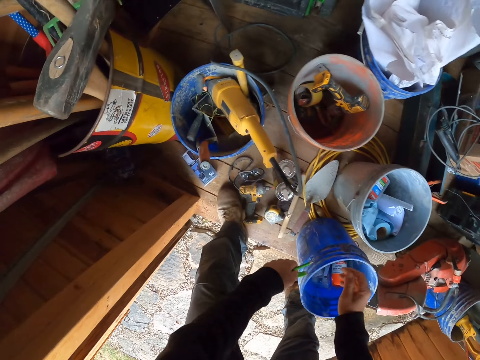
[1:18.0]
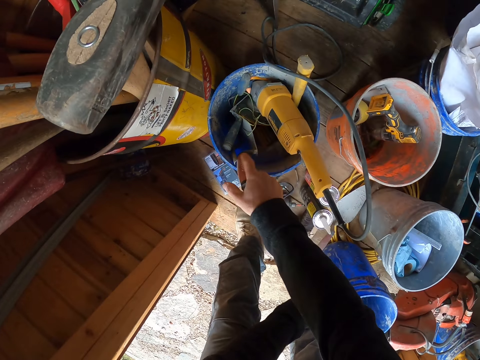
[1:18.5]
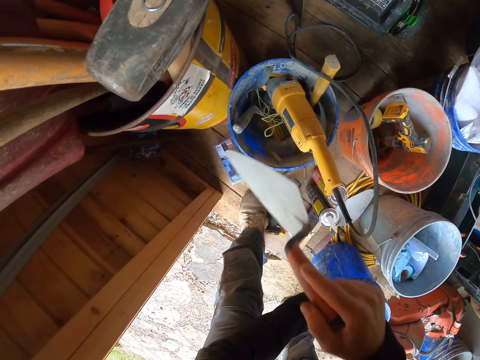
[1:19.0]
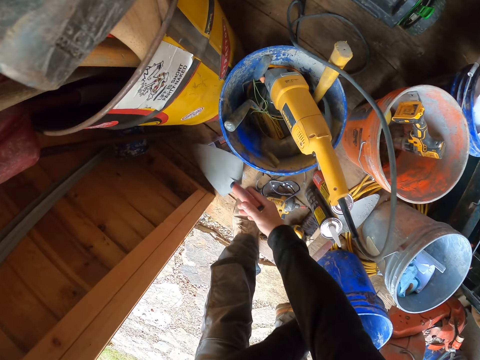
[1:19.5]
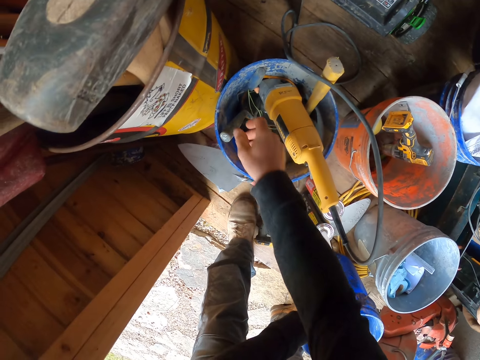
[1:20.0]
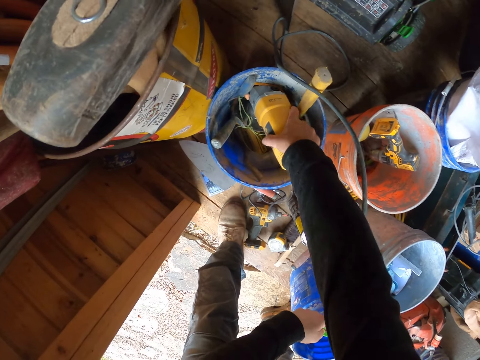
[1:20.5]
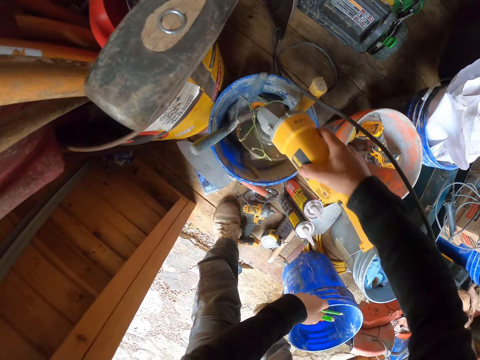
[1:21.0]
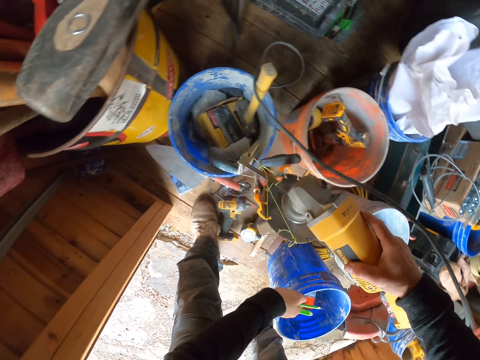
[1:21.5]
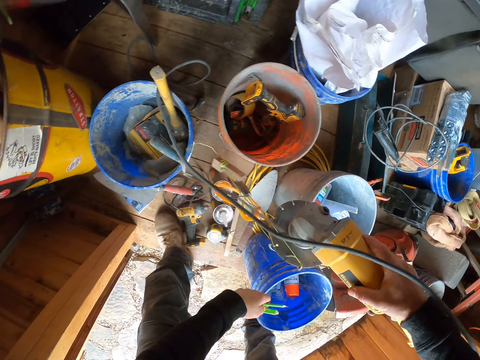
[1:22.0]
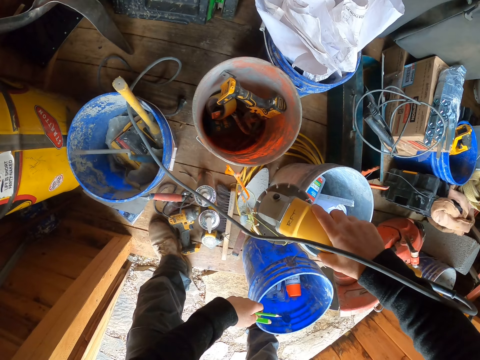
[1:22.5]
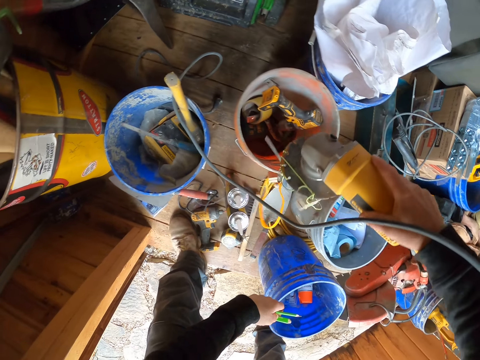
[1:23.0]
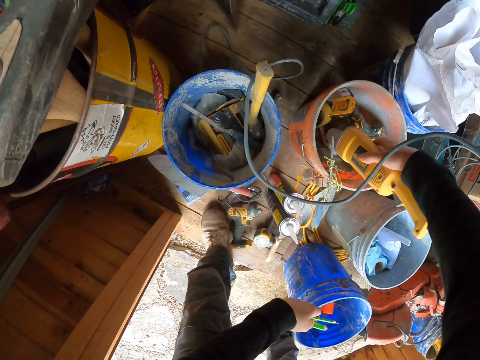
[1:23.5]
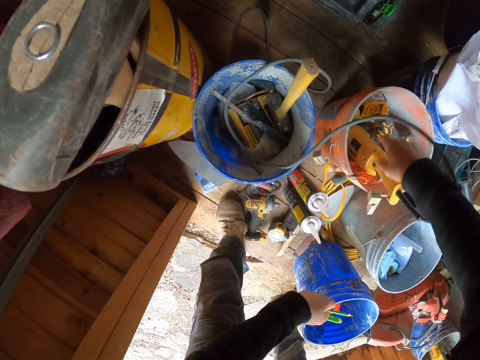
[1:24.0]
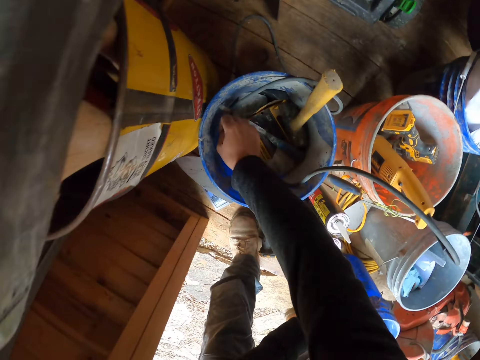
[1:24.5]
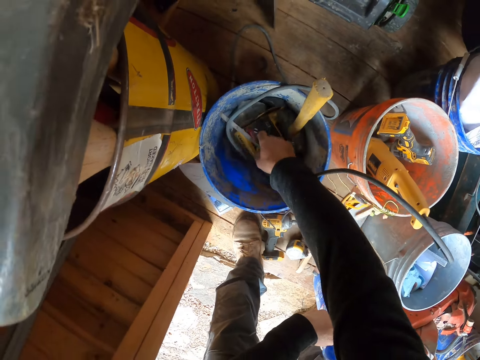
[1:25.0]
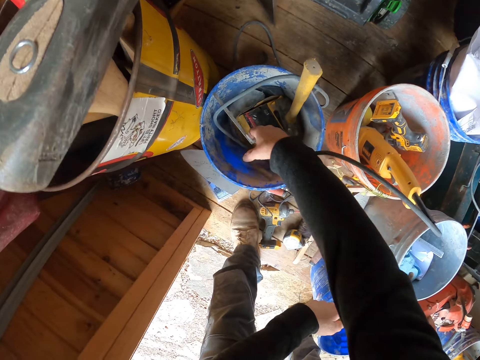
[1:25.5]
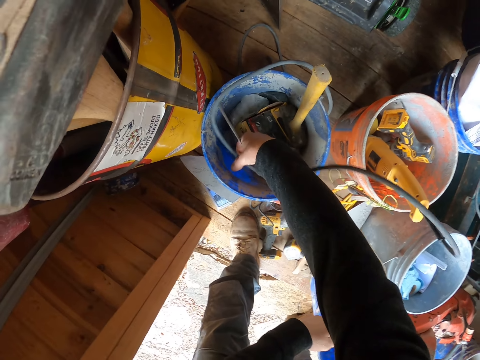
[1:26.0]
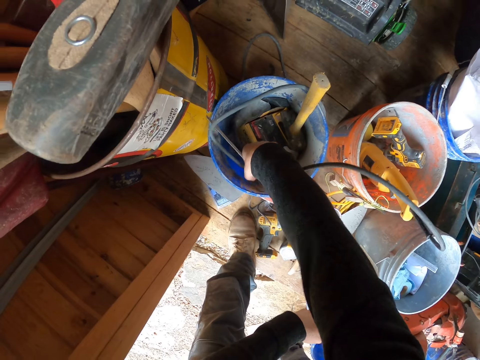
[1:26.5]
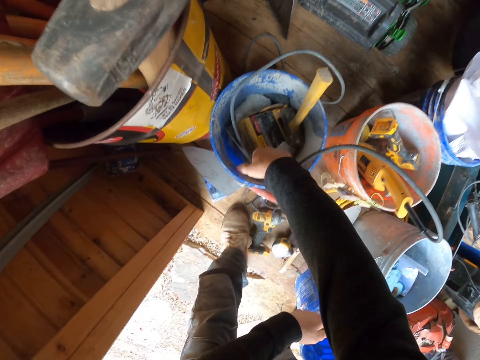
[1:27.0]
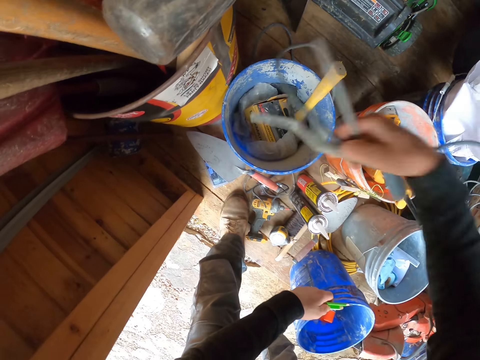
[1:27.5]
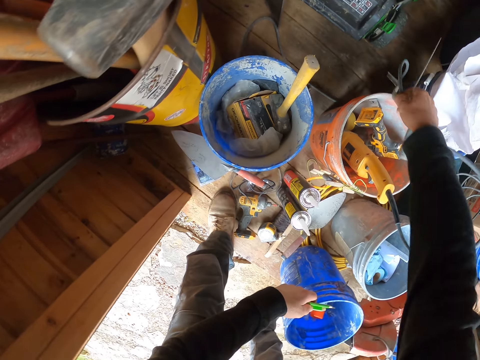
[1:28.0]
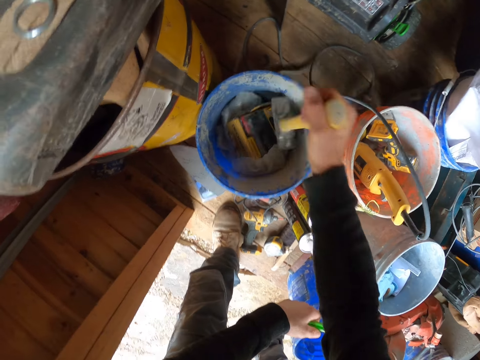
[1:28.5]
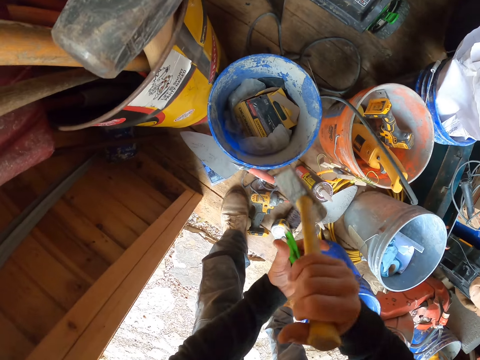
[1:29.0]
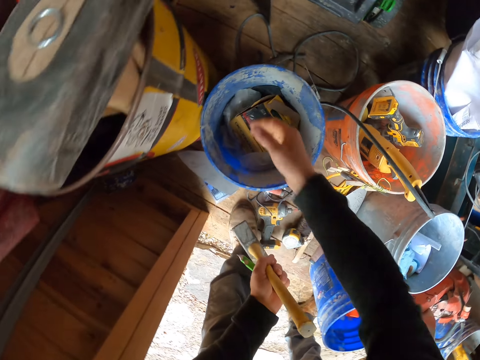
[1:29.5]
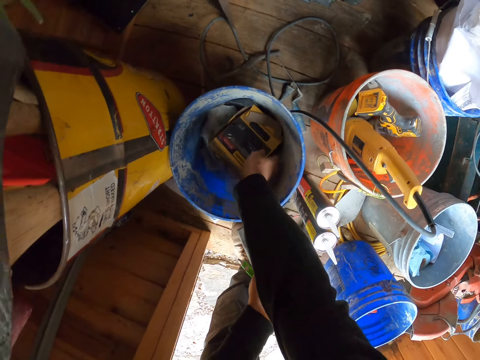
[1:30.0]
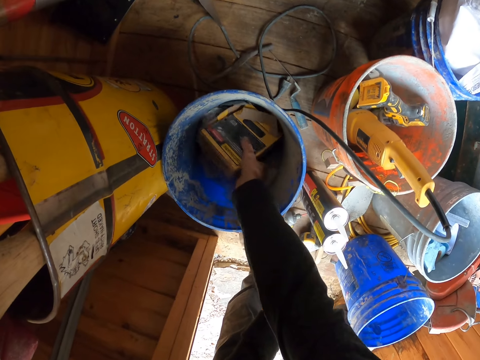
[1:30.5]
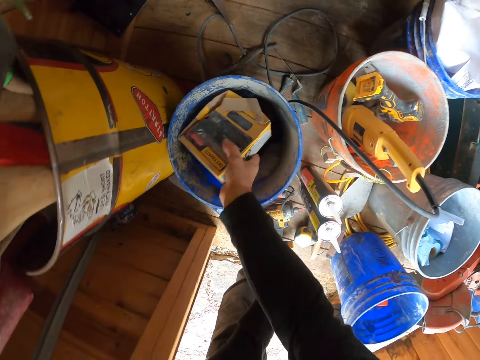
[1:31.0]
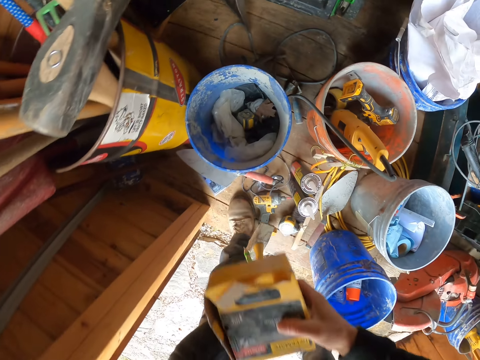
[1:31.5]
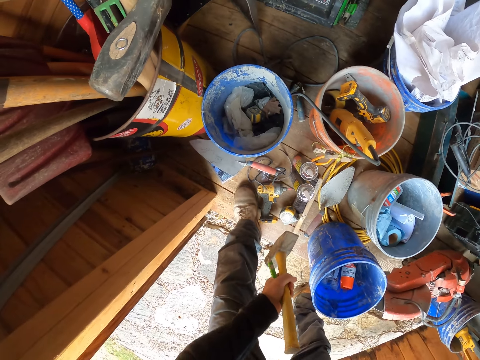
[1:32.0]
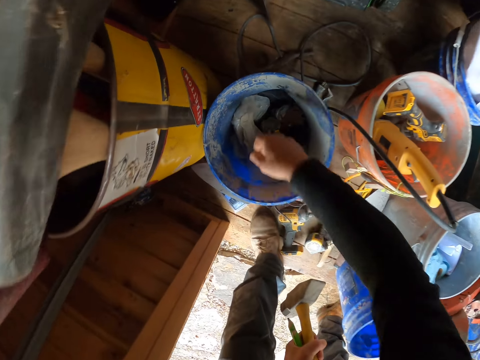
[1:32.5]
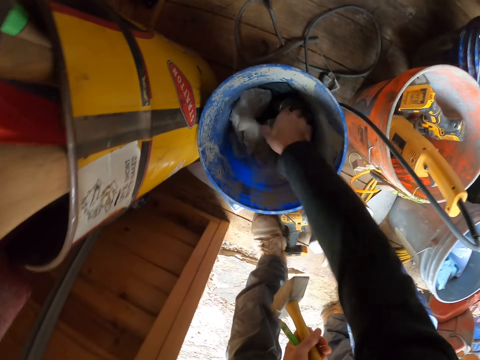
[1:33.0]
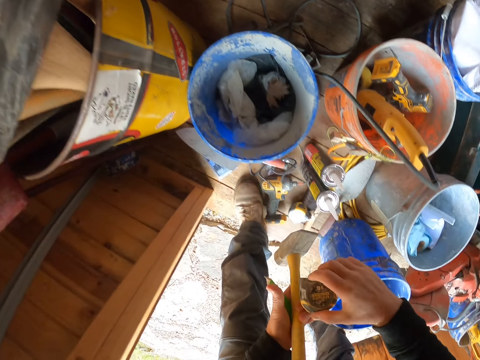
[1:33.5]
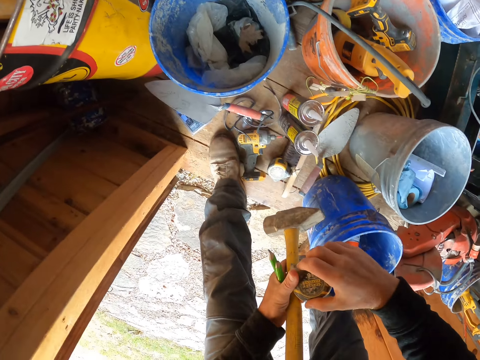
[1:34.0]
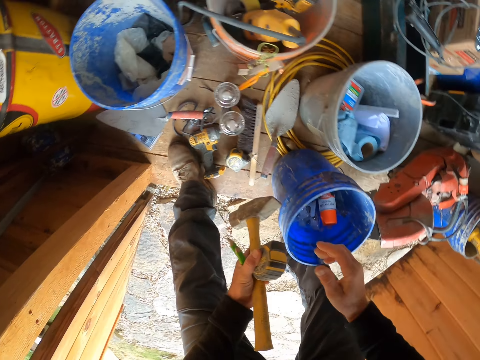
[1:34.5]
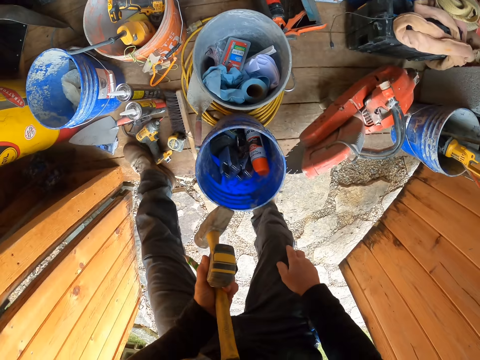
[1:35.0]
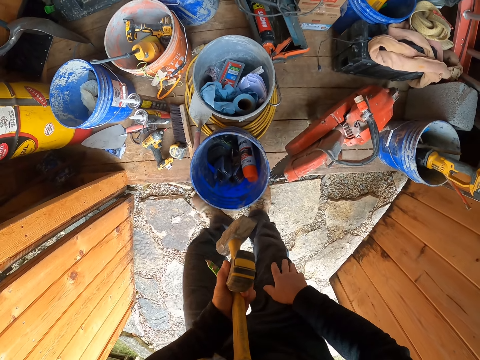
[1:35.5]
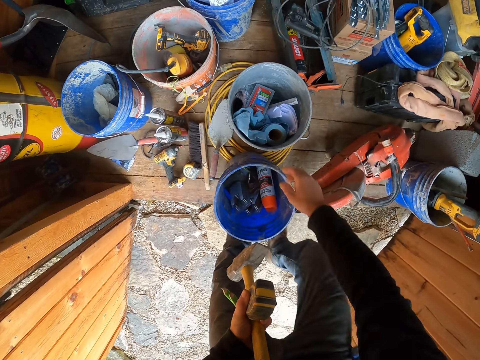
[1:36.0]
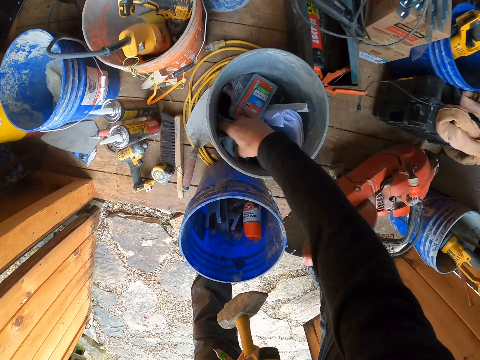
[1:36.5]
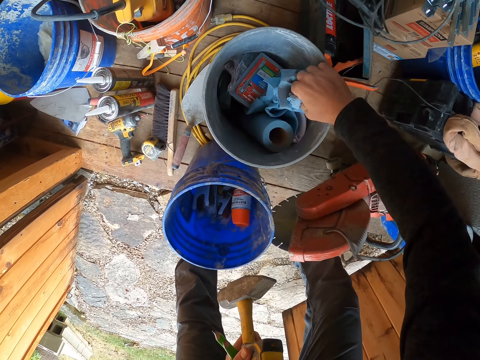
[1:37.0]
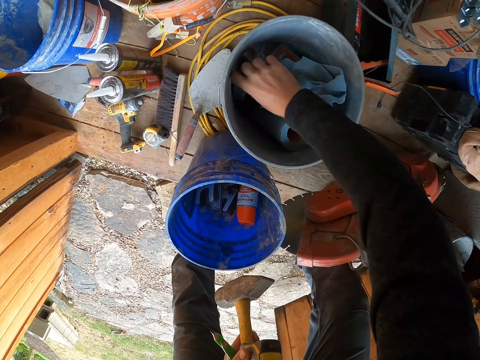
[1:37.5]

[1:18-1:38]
The camera wearer takes a trowel from a bucket to the floor with his right hand. He takes a hand grinding machine from one bucket to the other with his right hand. He takes some wires from a bucket to the floor with his right hand. He passes a hammer, tape or tape measure and another tool to his left hand from a bucket. He picks something in the bucket. He picks the tape measure in the bucket and holds the tape measure with his left hand. He searches a bucket with his right hand.

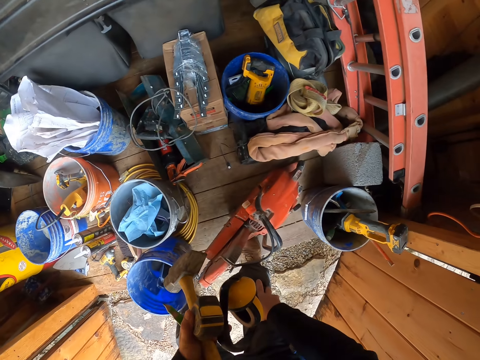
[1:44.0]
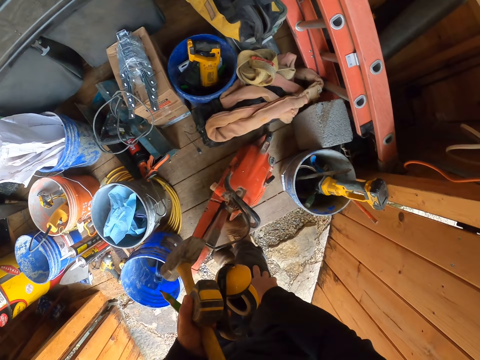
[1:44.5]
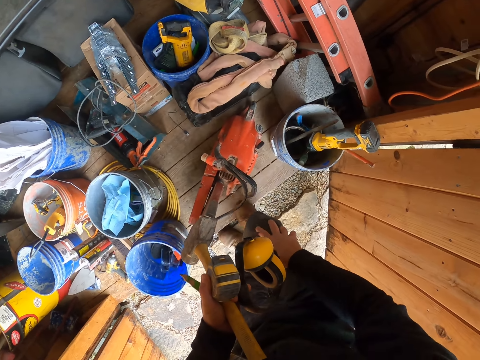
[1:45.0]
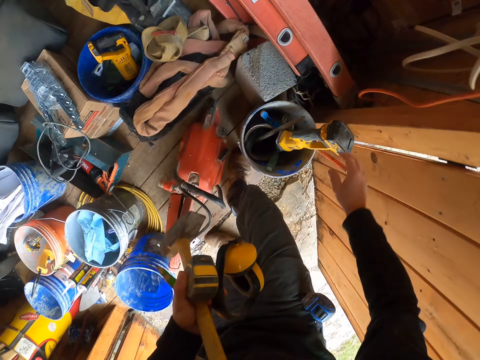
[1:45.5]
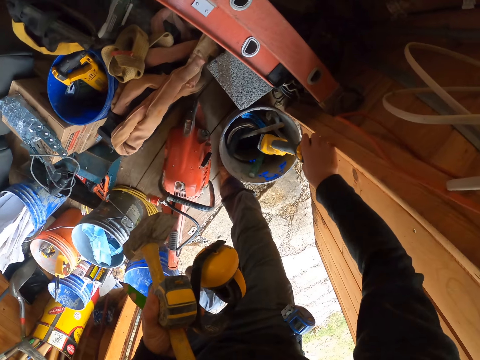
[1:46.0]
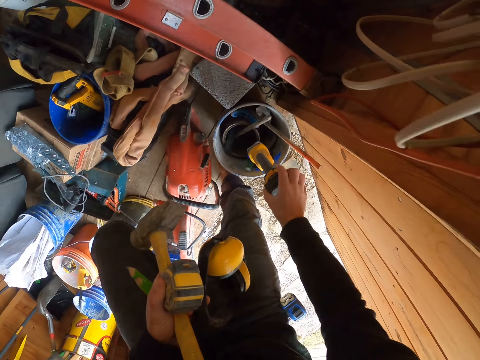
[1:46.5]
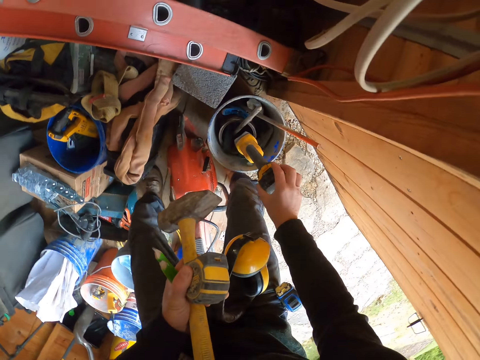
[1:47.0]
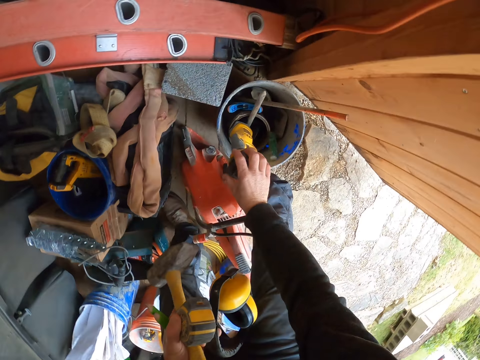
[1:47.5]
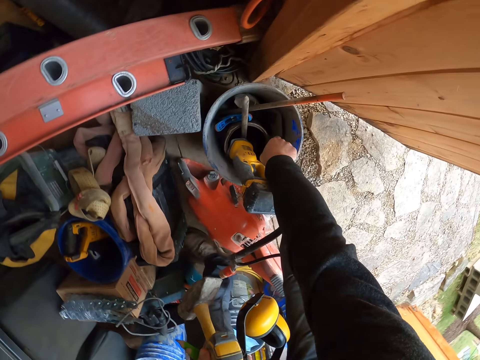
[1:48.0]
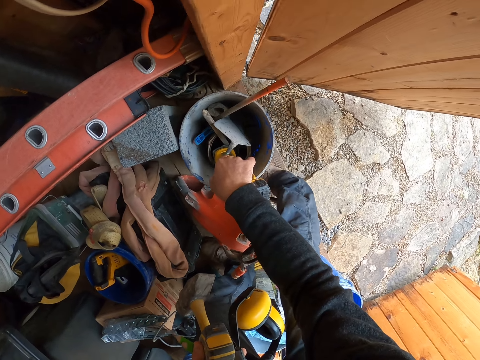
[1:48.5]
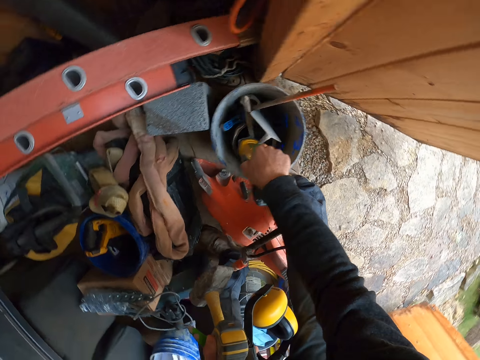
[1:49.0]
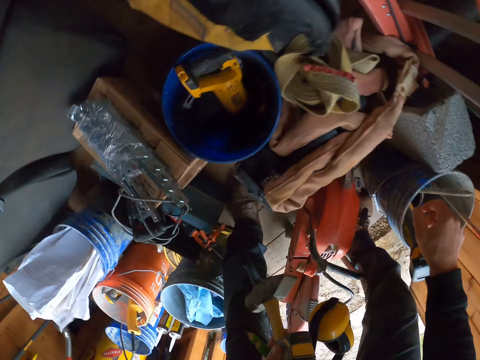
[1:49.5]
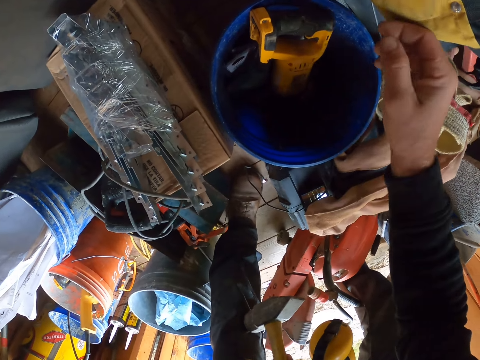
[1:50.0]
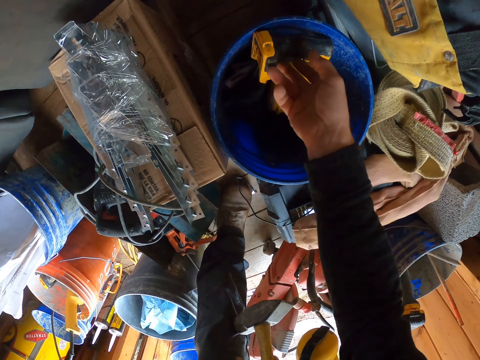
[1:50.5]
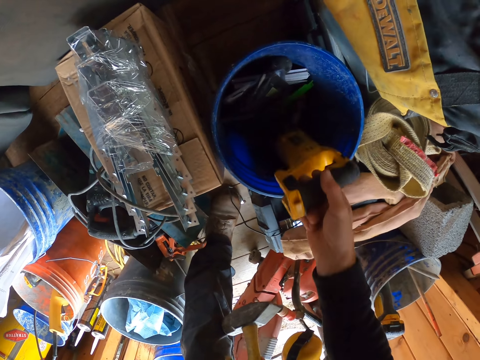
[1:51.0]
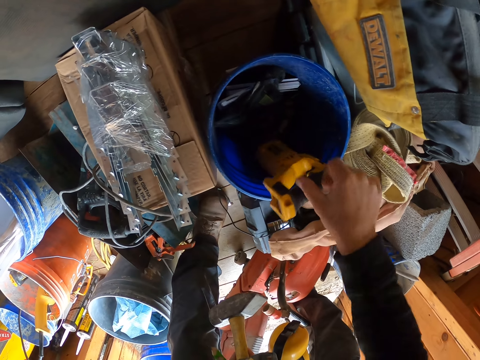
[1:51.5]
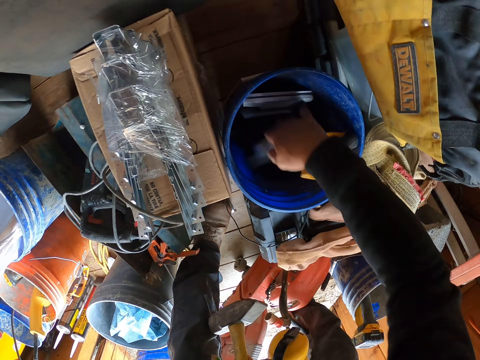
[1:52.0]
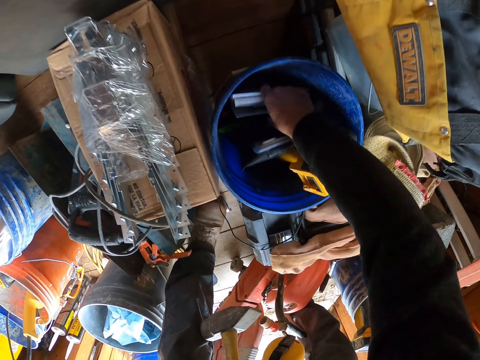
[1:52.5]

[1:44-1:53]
The camera wearer walks on the ground. He searches multiple buckets with his right hand. He picks something in the bucket. He holds the trowel in the bucket. He holds something in the bucket.
